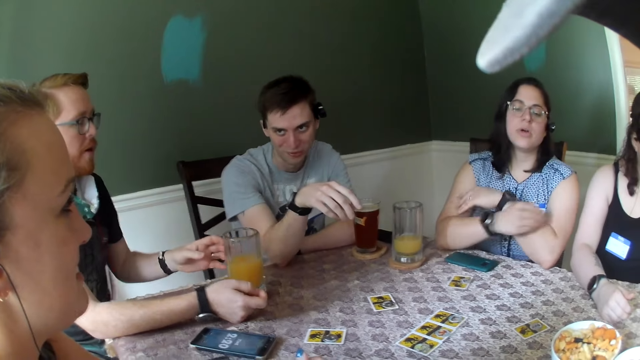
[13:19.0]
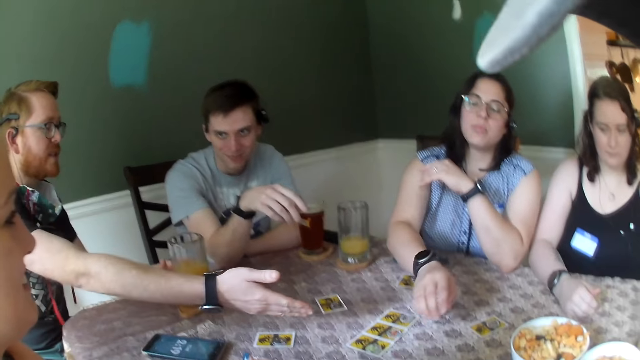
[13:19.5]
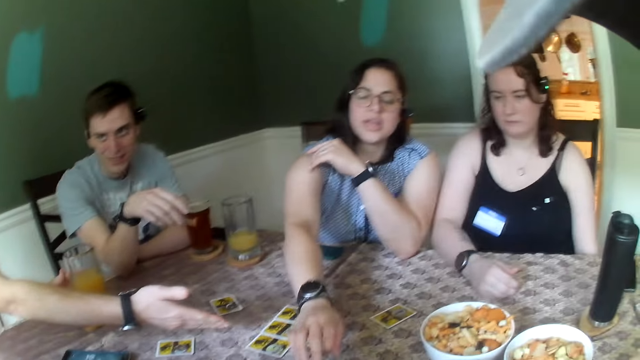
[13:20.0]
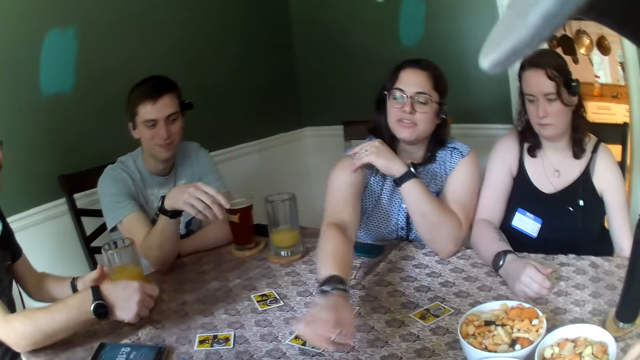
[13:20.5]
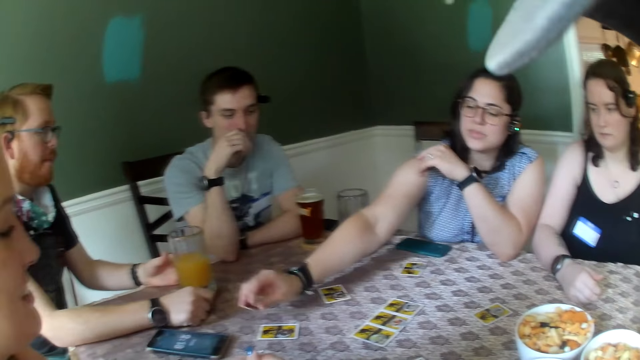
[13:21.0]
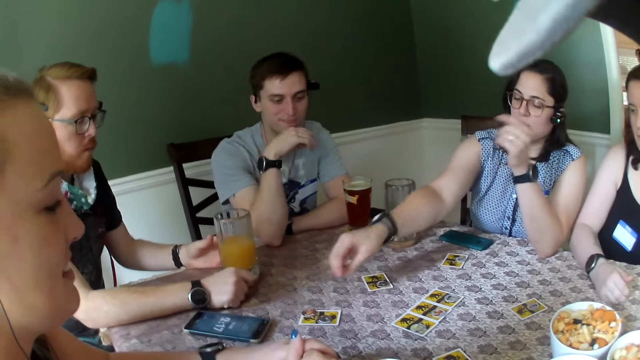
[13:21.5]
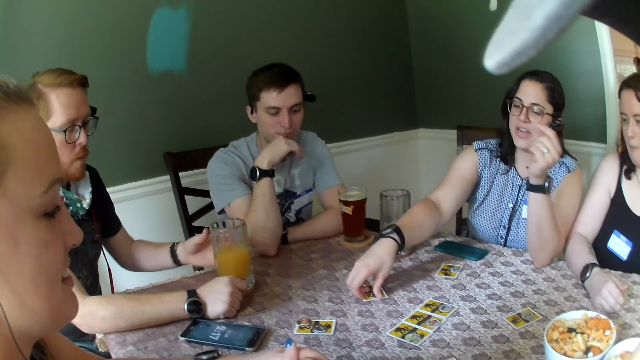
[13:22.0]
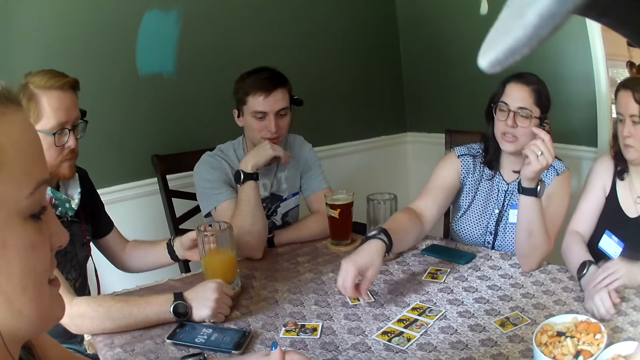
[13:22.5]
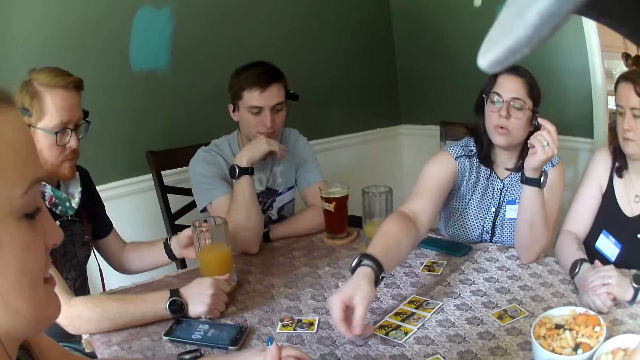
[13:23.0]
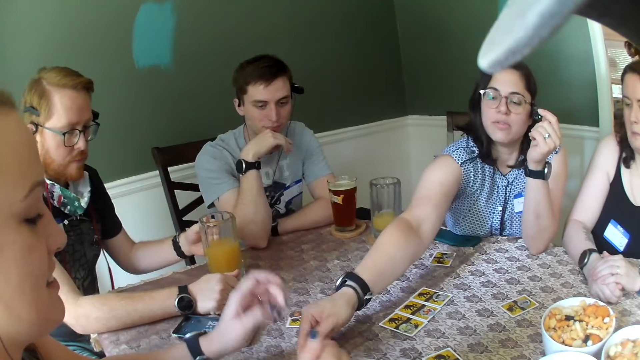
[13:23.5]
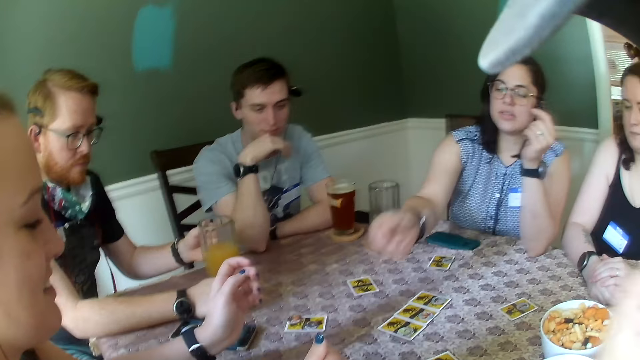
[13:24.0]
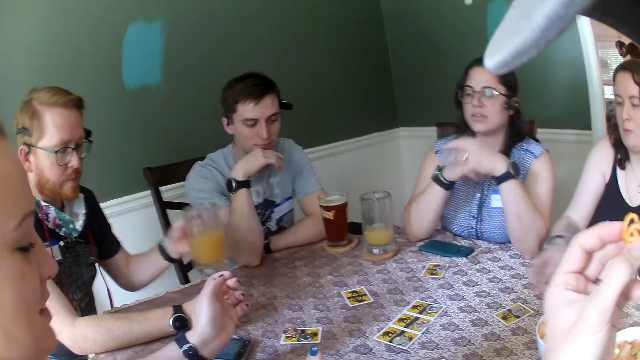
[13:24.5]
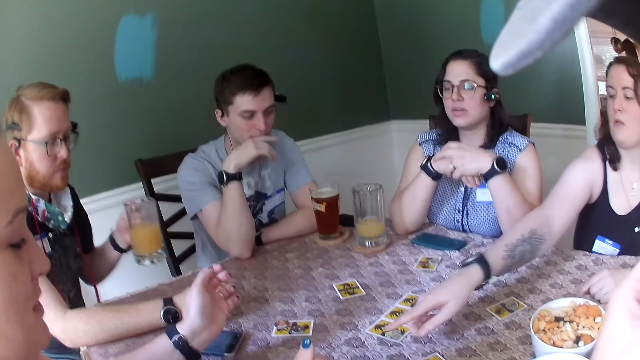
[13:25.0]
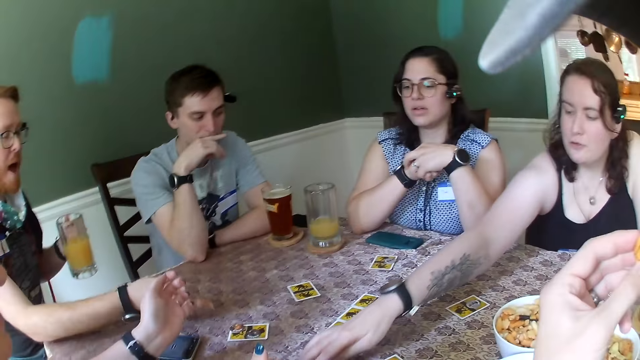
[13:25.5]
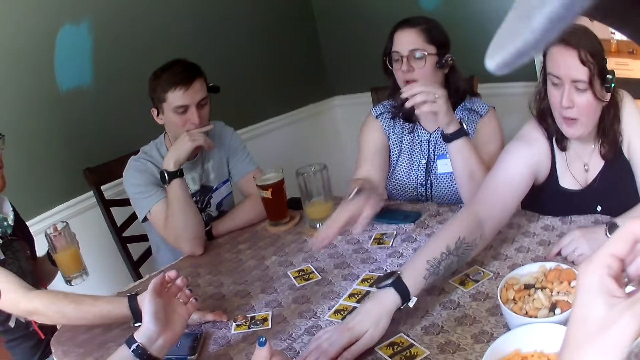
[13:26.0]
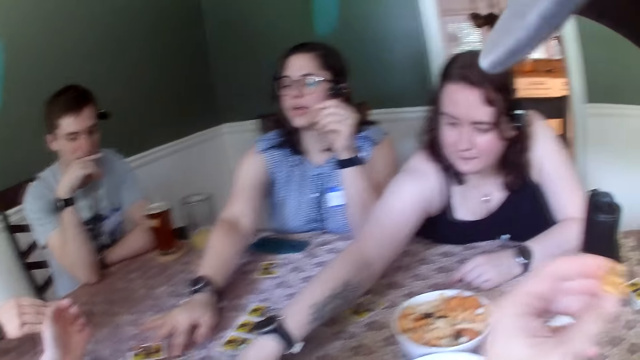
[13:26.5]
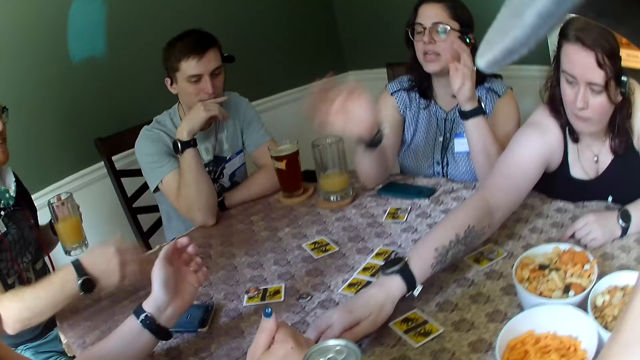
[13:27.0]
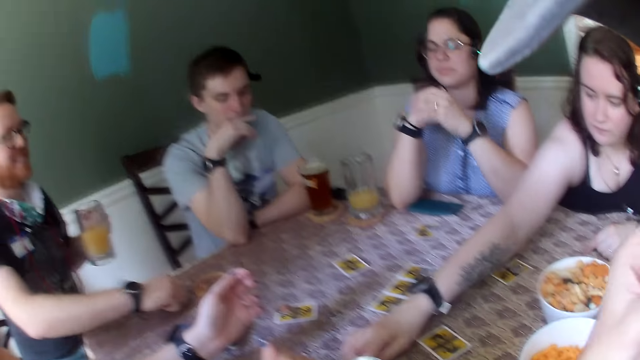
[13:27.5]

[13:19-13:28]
A man stretches his hand out. A woman picks up the token. The woman moves a coin on the table with her right hand. The woman places the token on the card. She moves the coin on the table with her right hand again. The woman picks up the token. The man picks up the glass of juice on the table with his right hand. The woman places the token on the card. Another woman moves the cards on the table.

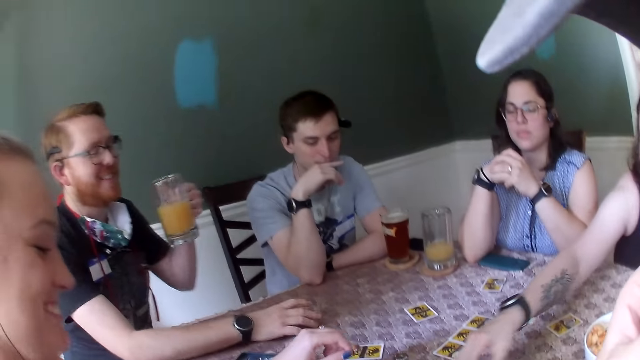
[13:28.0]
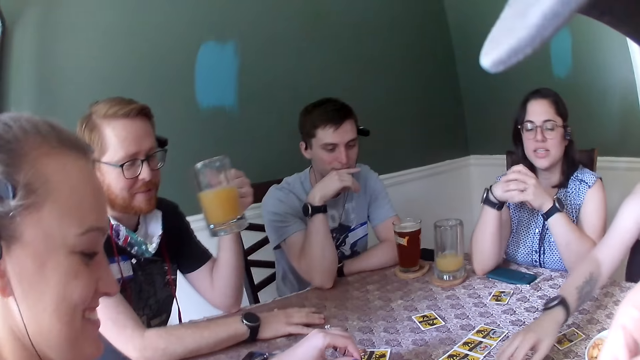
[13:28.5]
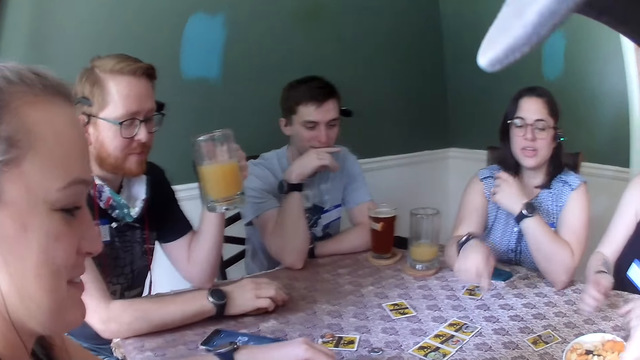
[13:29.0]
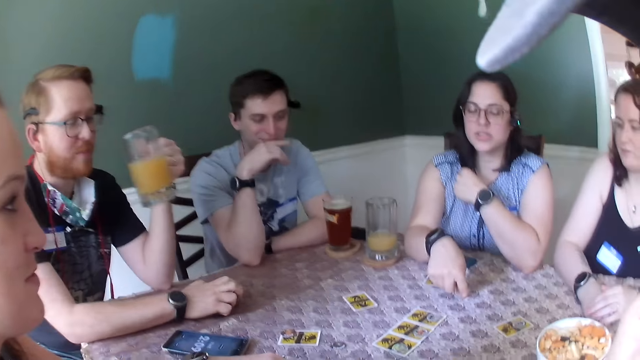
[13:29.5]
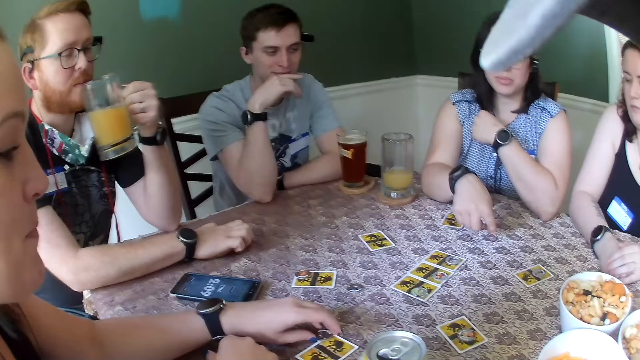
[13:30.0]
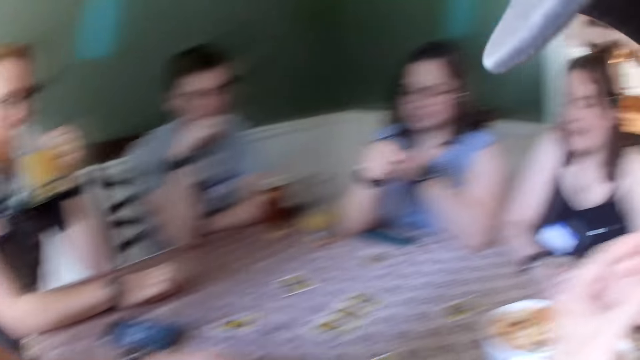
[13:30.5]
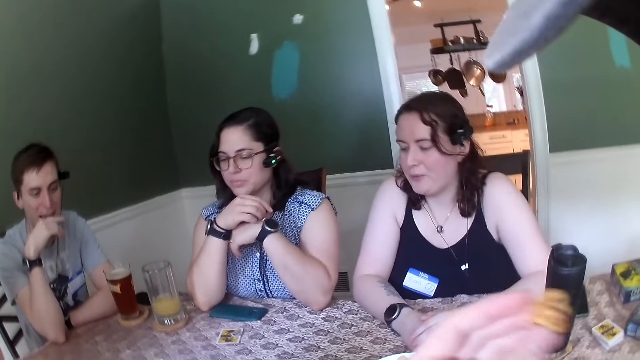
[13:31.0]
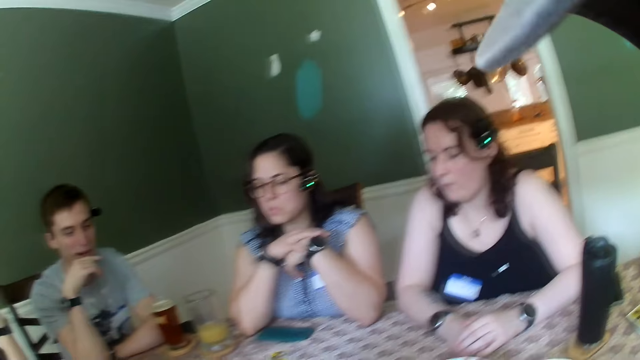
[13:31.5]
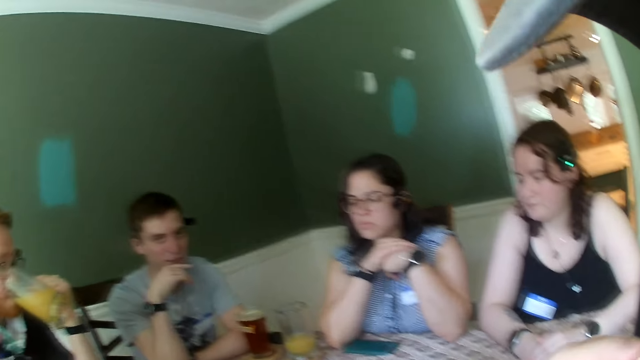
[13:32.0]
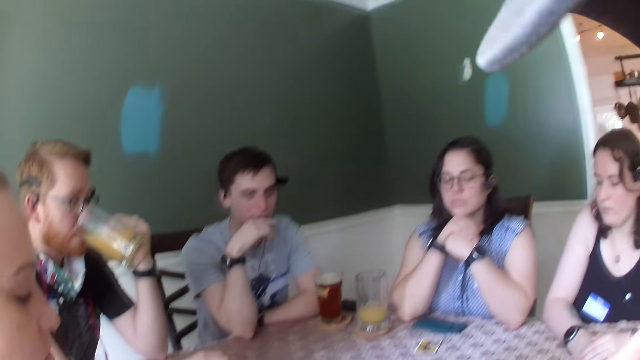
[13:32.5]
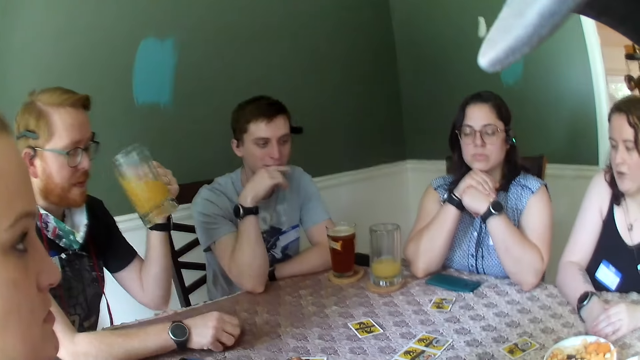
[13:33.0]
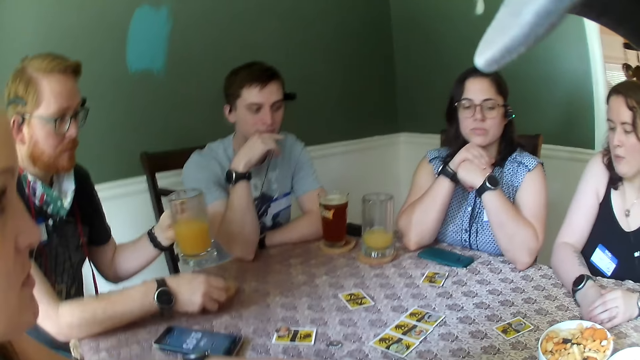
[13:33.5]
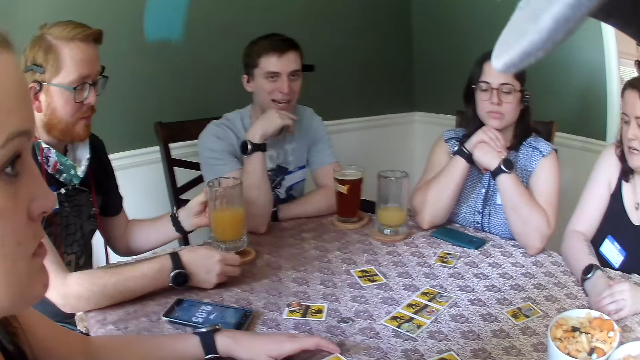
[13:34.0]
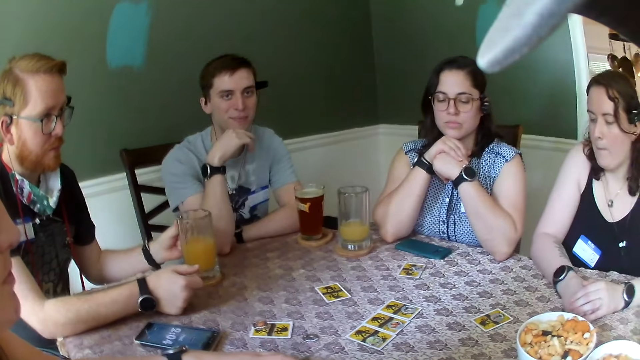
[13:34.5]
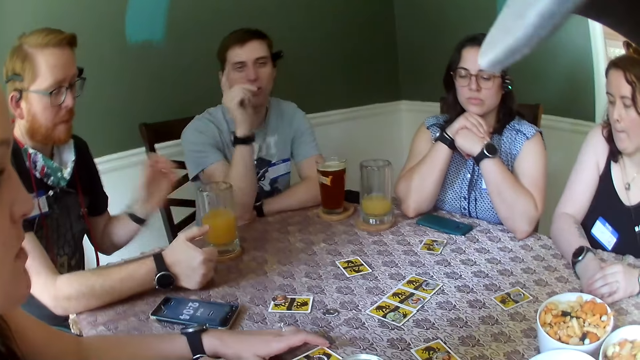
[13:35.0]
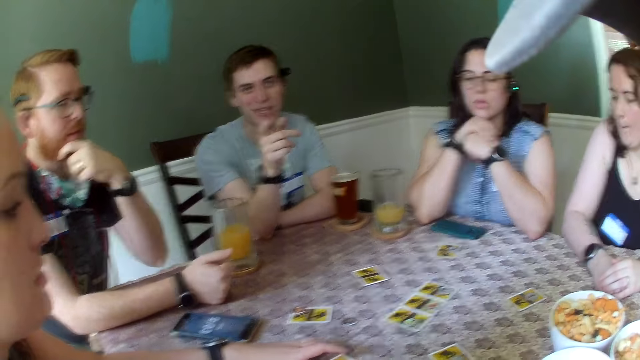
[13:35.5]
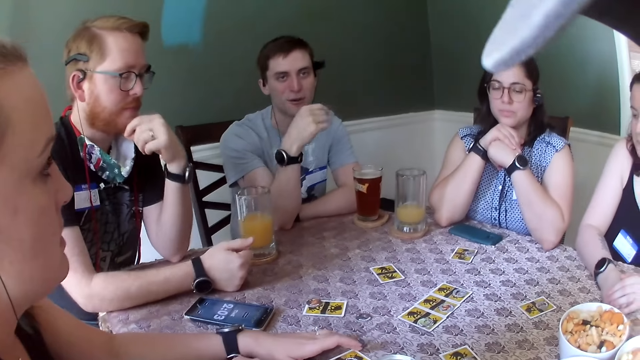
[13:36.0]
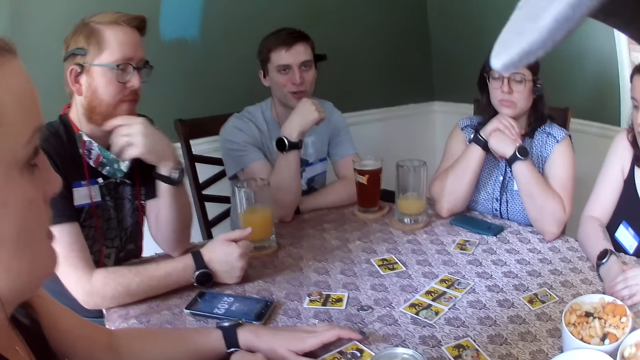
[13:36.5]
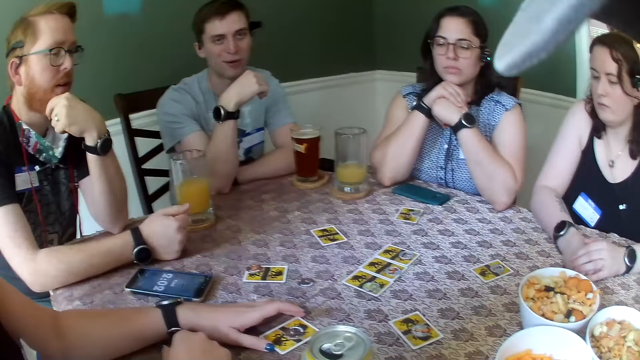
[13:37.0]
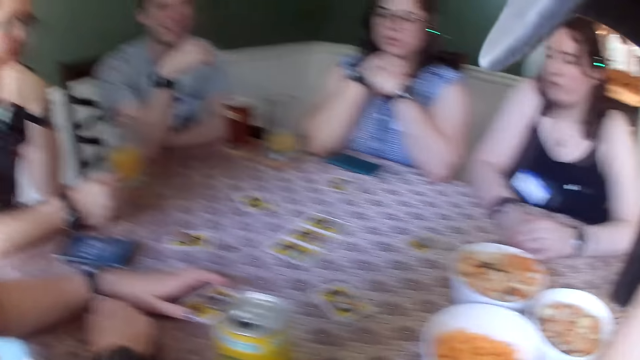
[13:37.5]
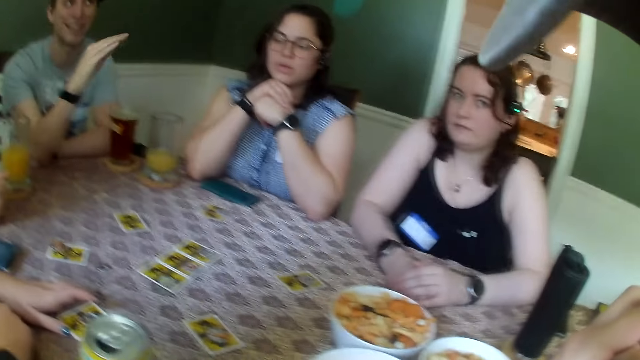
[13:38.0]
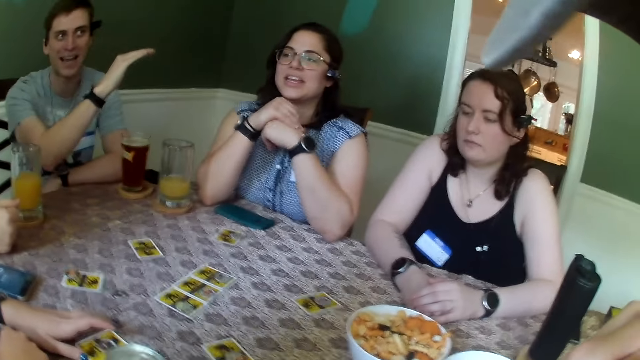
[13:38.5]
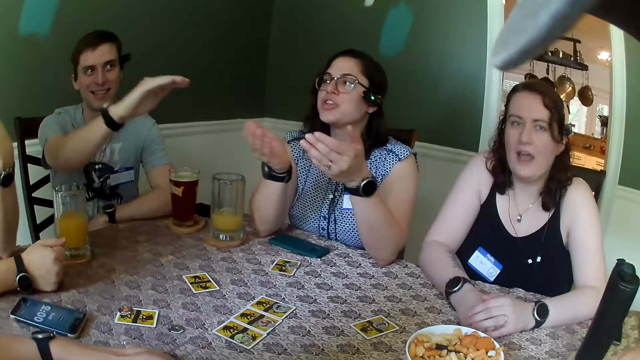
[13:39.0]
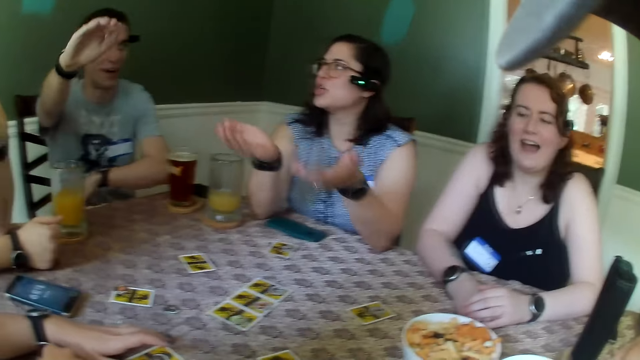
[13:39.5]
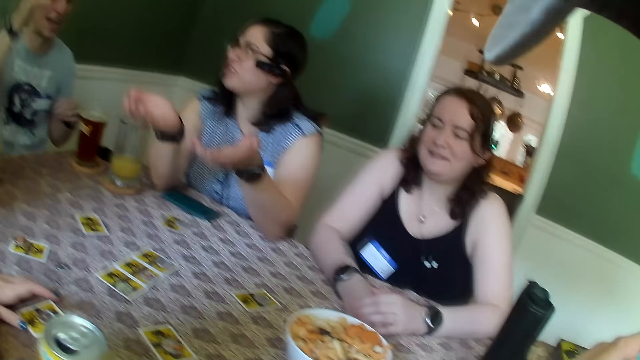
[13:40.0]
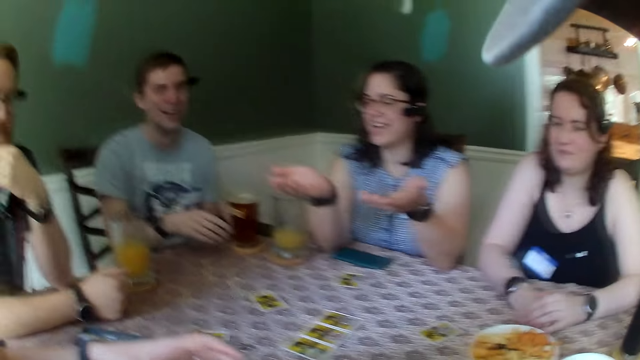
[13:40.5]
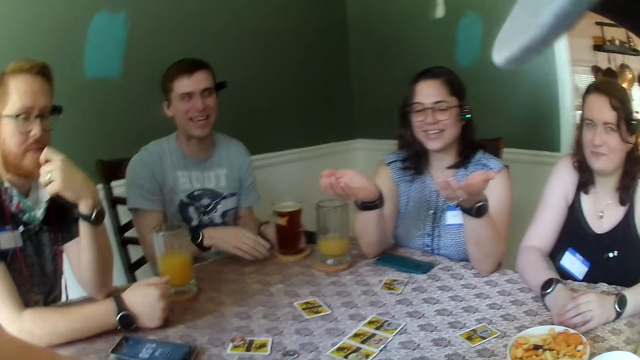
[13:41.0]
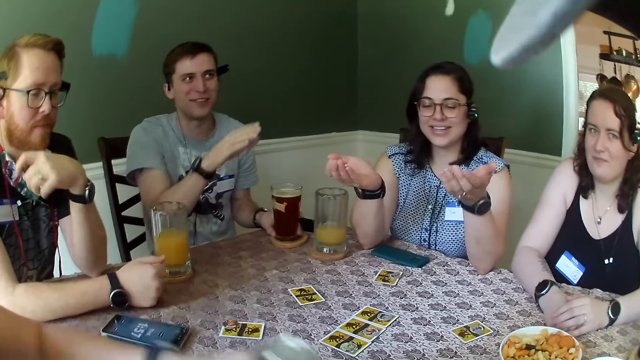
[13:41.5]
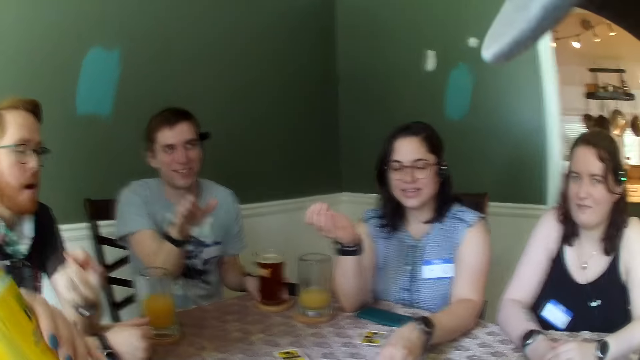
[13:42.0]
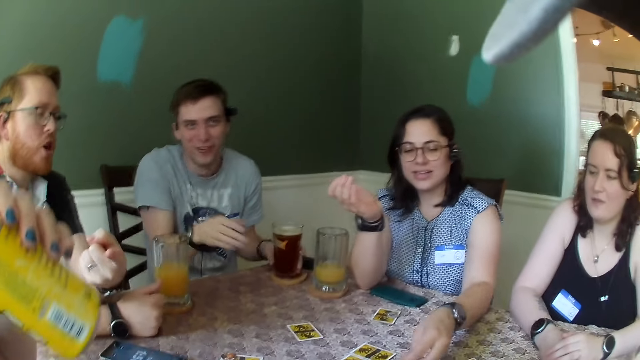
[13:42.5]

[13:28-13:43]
A woman interacts with another woman. A man drinks from the glass of juice on the table with his right hand. The camera wearer eats the snack. The man drops the glass of juice on the table with his right hand. Another man interacts with the camera wearer.
